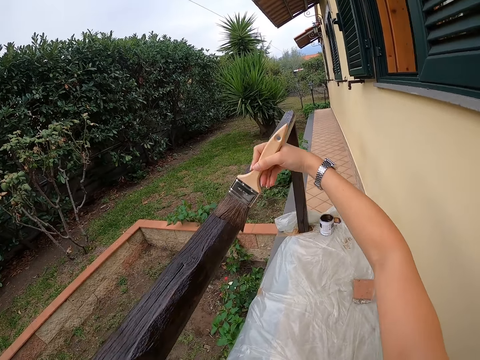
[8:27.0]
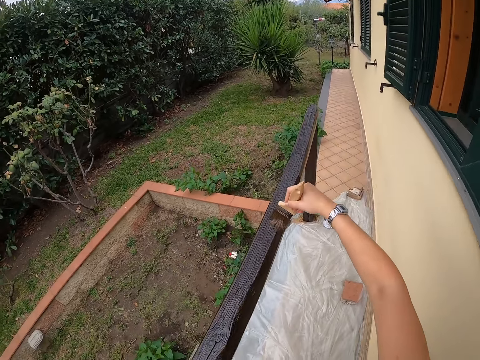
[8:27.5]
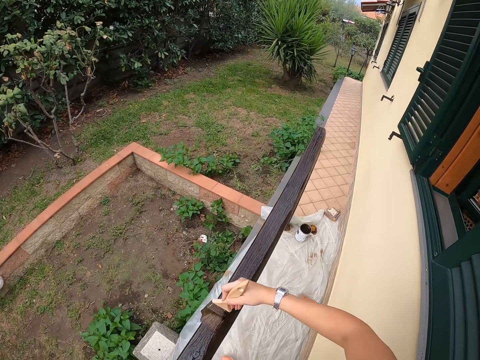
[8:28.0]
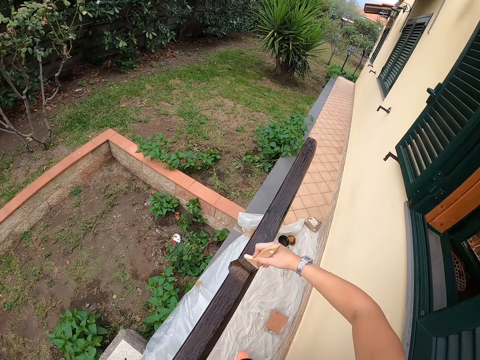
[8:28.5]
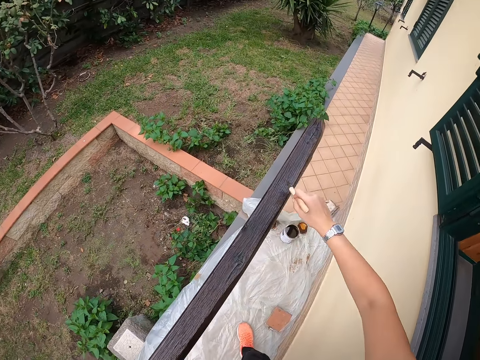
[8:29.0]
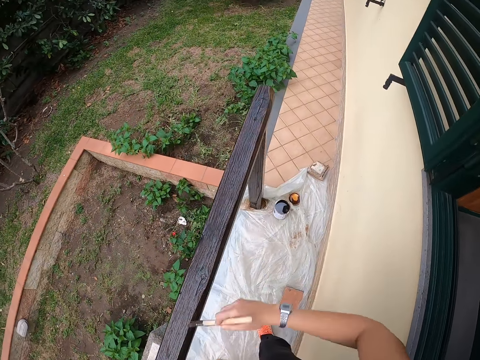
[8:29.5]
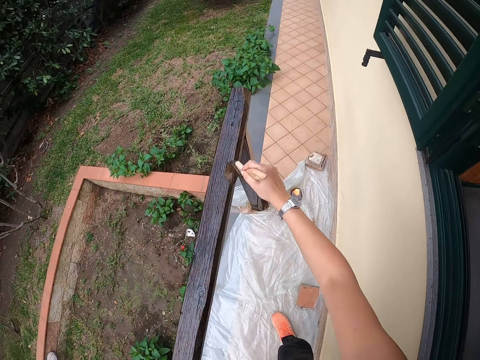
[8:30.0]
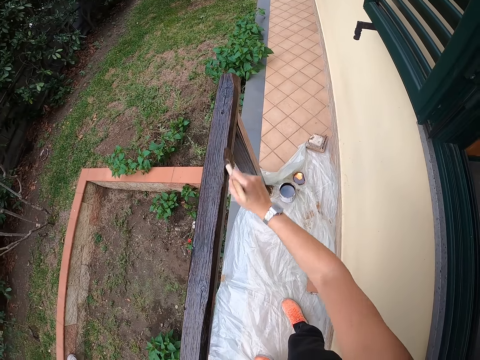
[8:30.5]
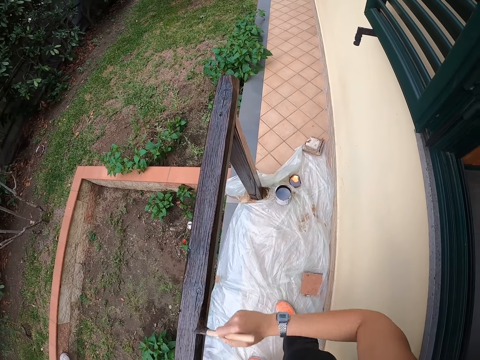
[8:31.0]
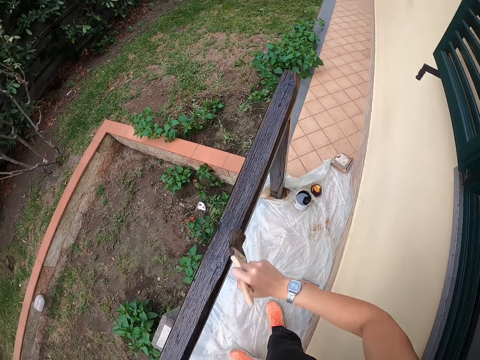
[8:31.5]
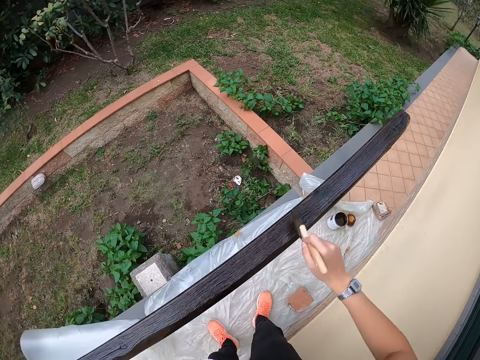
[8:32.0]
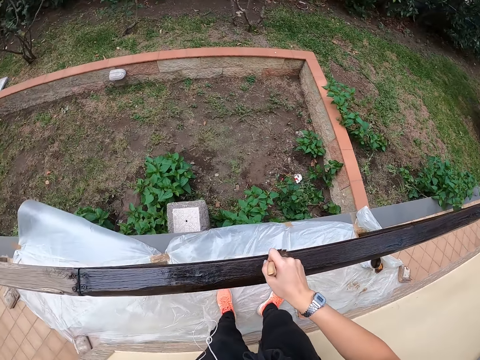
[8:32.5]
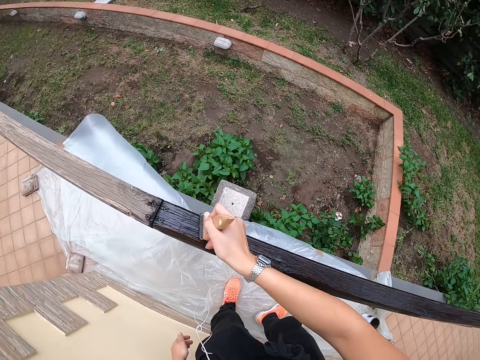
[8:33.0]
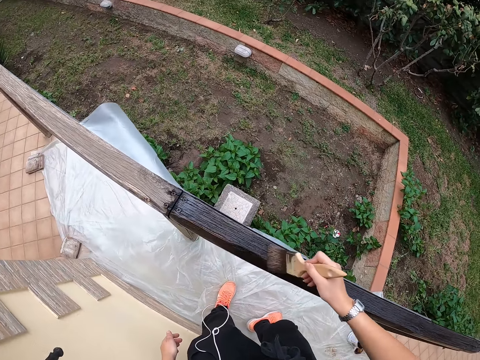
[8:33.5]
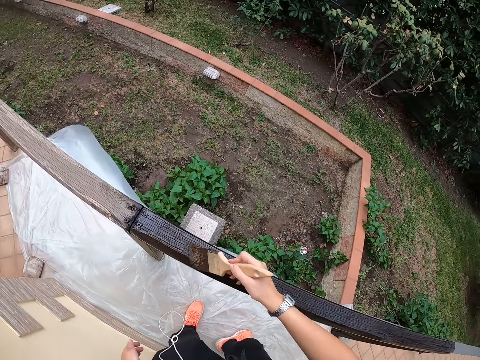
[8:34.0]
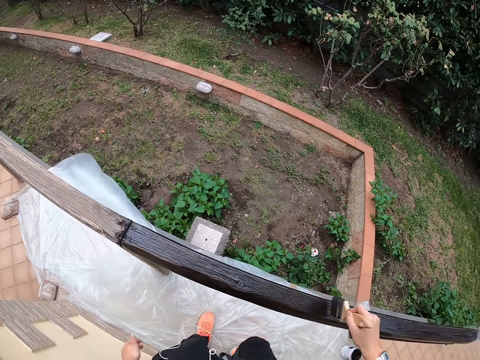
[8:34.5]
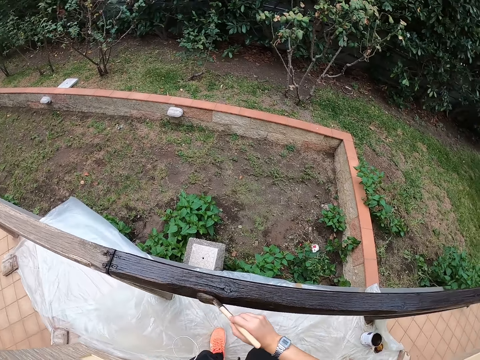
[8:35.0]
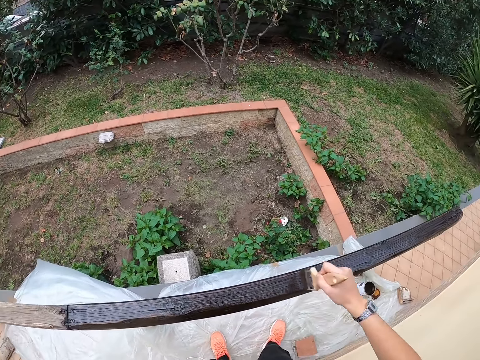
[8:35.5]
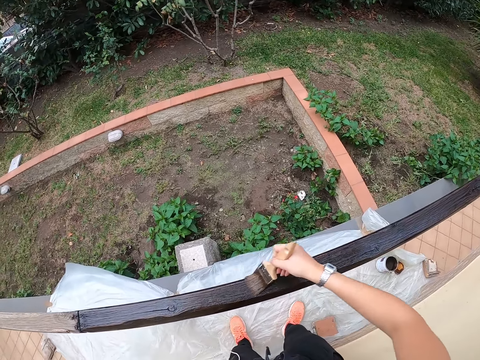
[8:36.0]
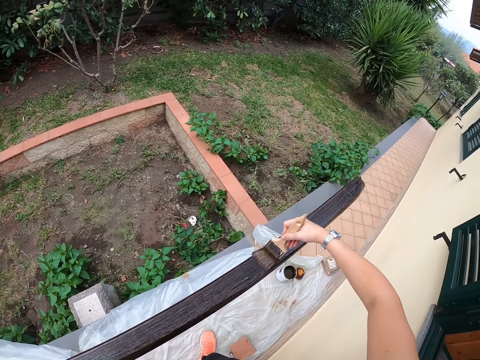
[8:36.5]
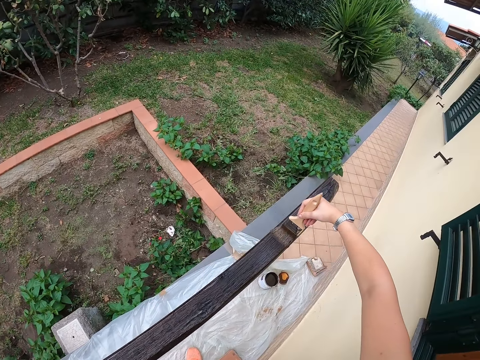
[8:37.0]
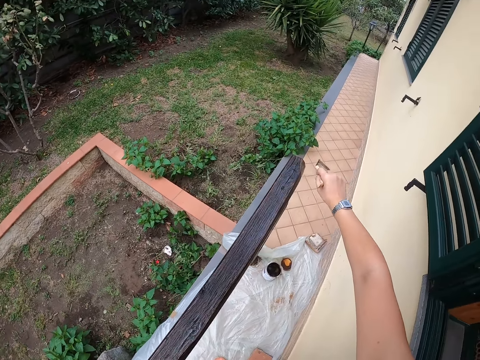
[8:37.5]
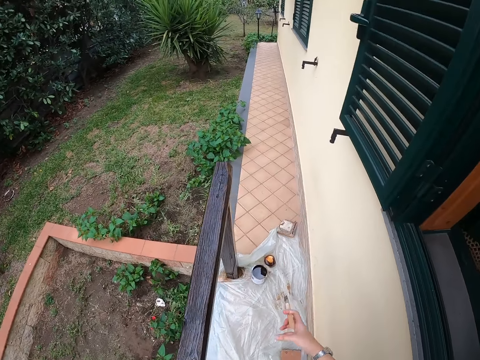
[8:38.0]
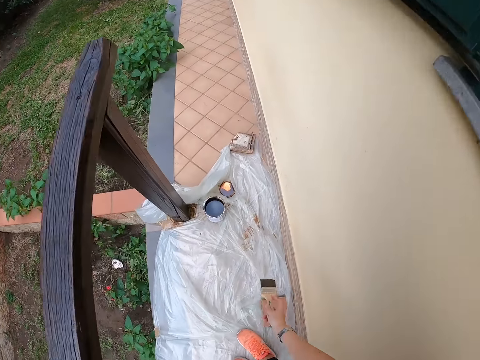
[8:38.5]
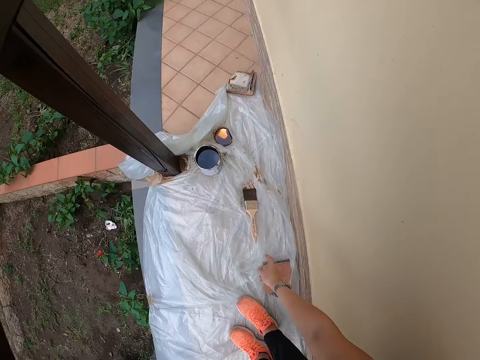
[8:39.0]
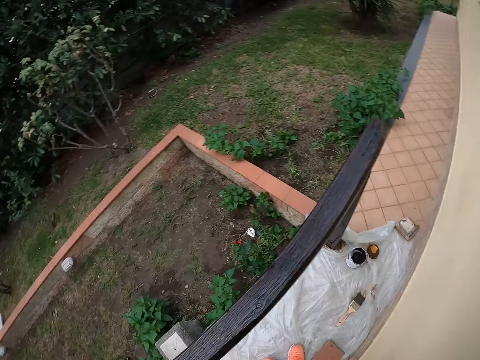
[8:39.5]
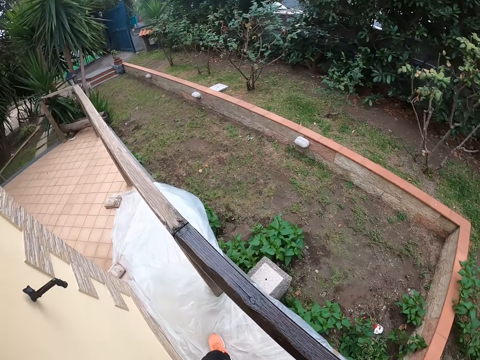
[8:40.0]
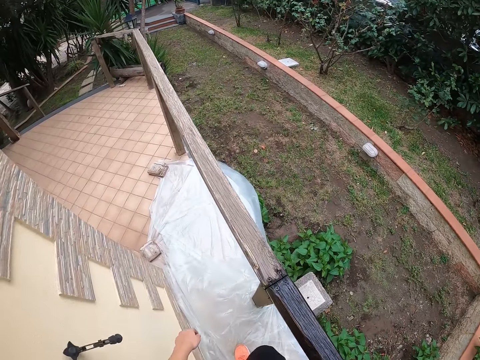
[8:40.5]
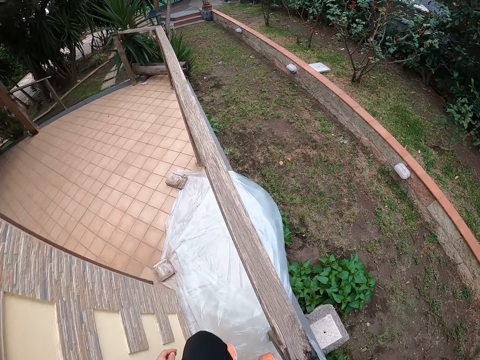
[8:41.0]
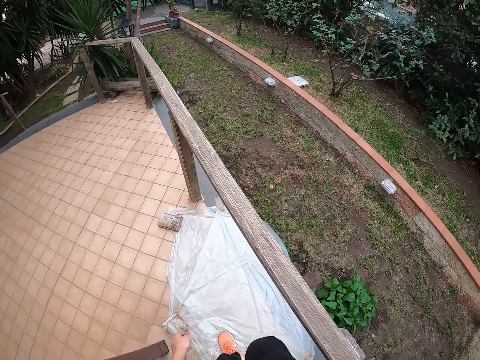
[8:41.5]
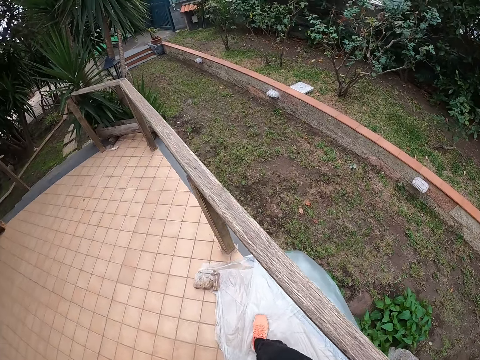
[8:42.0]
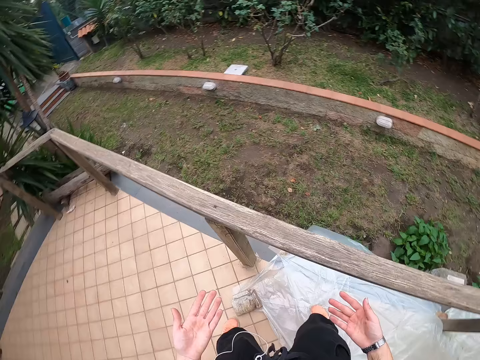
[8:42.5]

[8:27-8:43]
The camera wearer puts the paint brush on the polythene paper on the corridor floor. They walk away from the painted railing on the verandah.

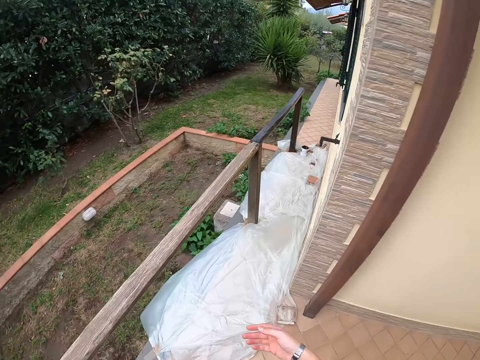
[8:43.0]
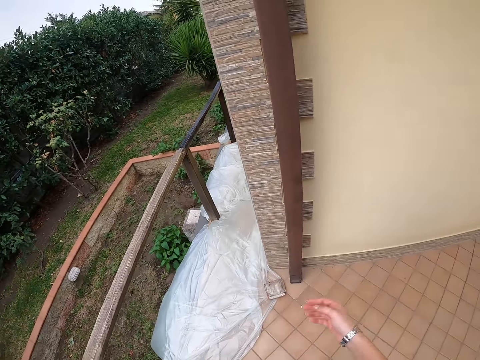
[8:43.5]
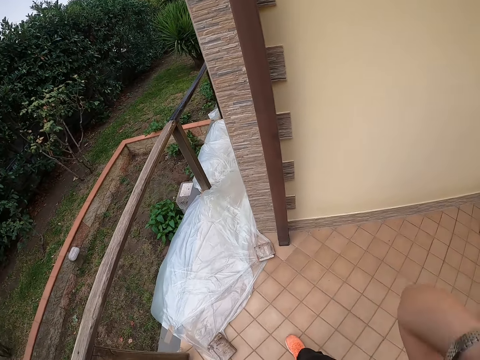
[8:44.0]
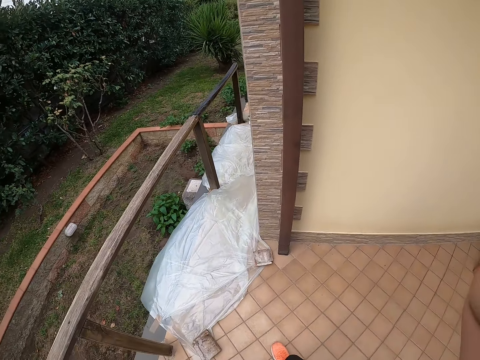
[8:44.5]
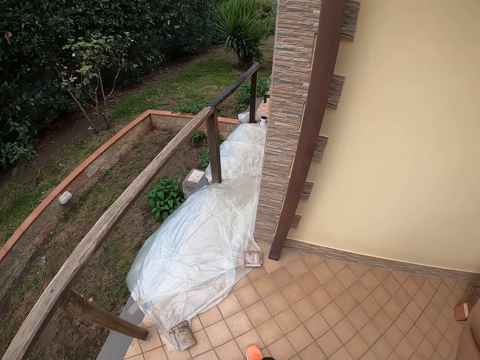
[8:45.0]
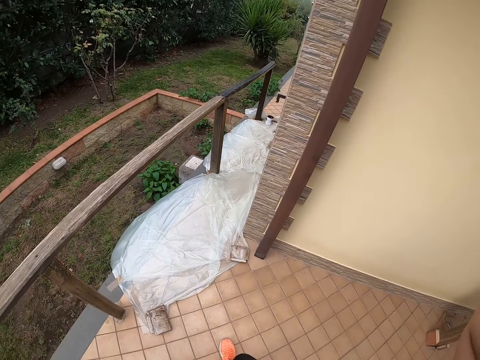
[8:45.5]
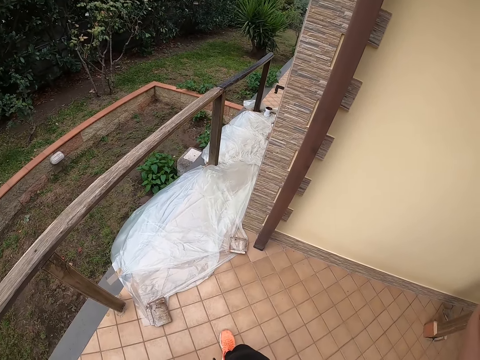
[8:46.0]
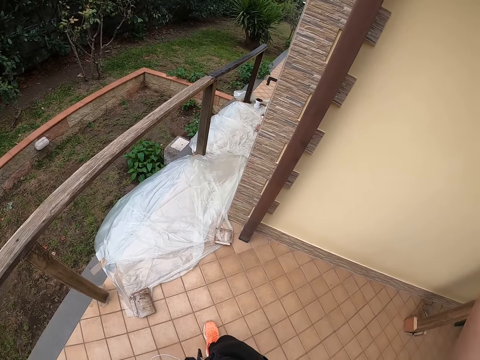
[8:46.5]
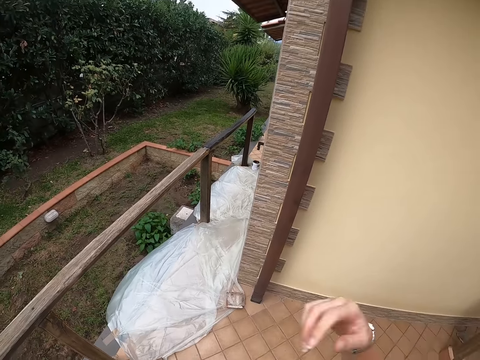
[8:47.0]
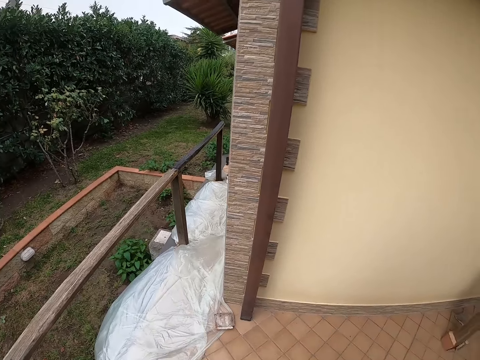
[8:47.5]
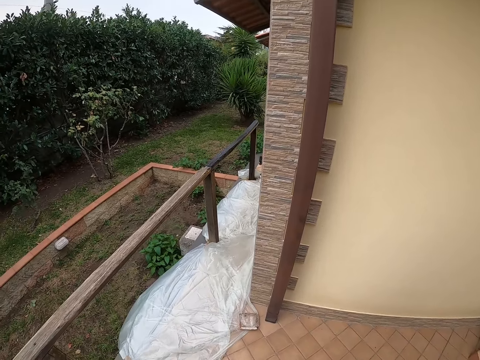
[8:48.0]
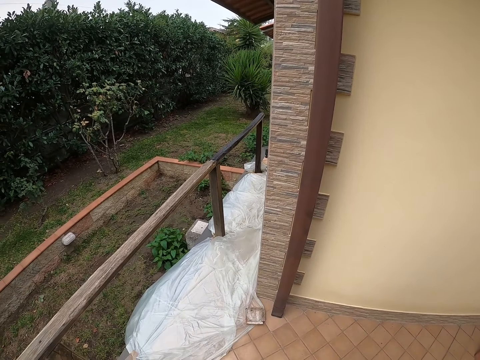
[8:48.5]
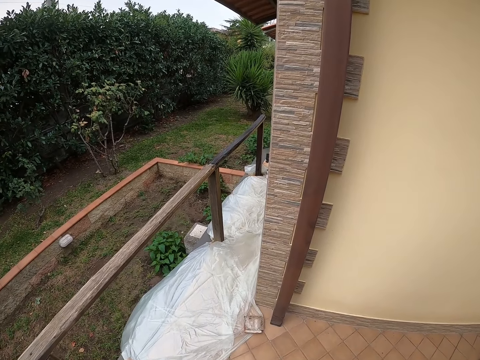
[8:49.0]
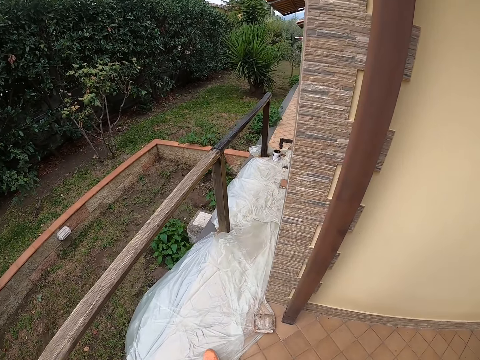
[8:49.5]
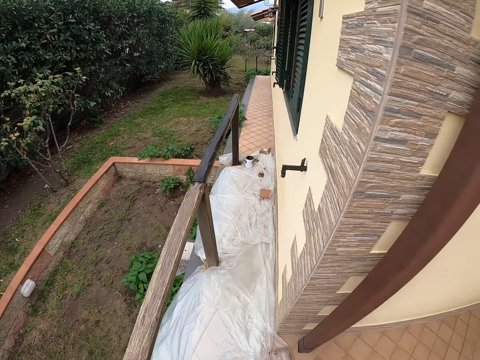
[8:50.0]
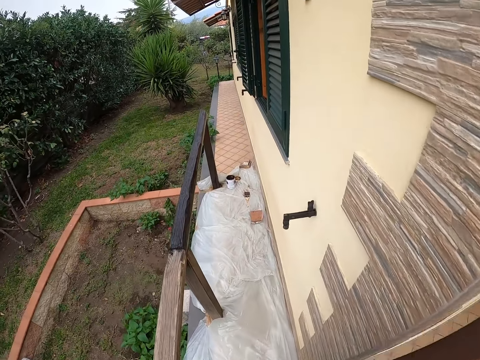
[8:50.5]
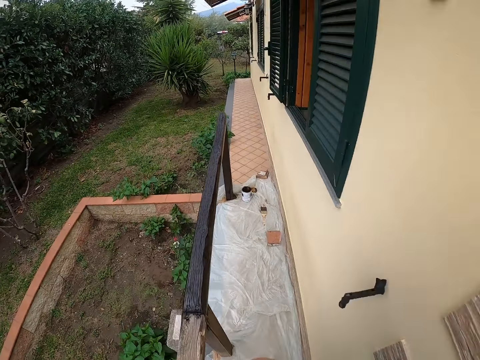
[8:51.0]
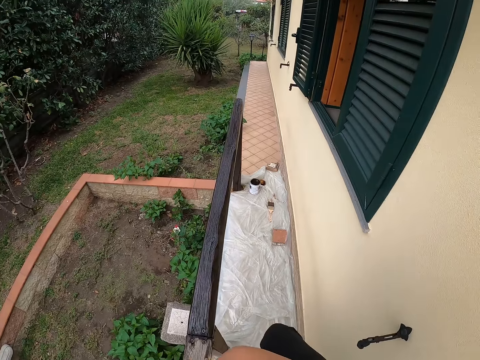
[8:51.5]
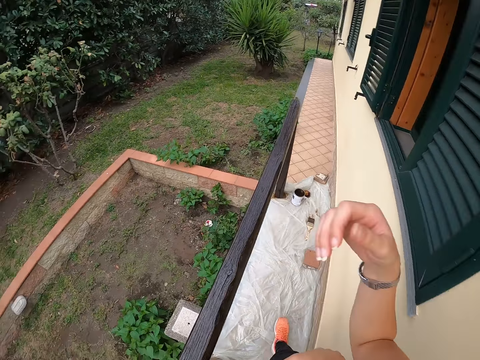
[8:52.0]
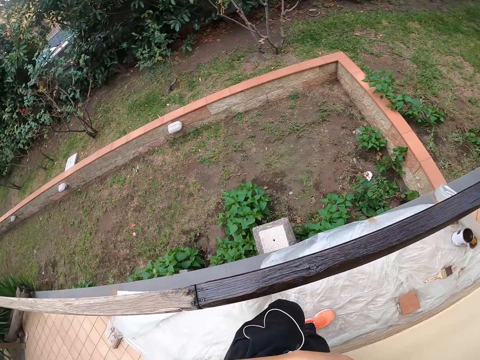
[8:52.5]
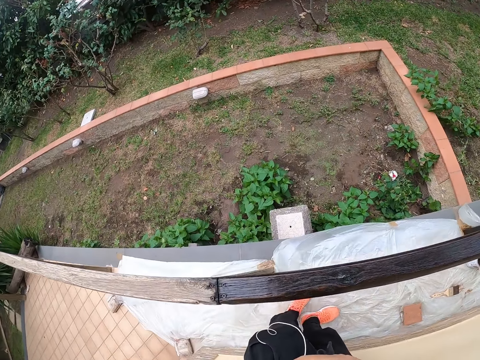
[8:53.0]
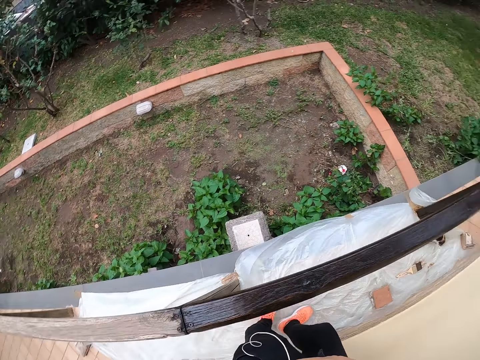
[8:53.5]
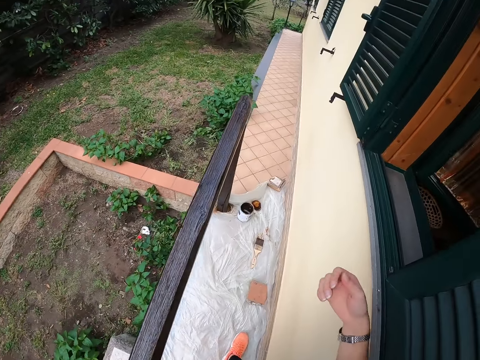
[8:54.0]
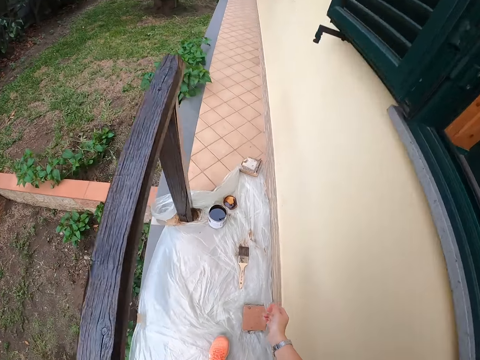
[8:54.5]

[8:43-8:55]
The camera wearer stands on the verandah. She flips her hair. She touches her head with her right hand. She stands on the verandah. She walks towards the painted part of the railing on the verandah.
